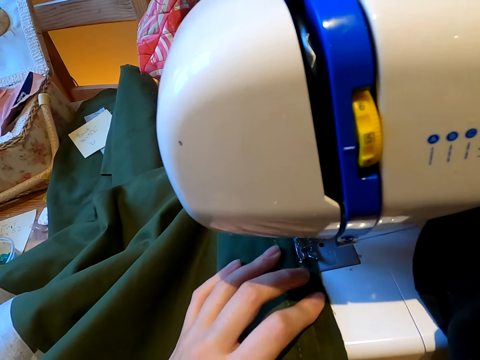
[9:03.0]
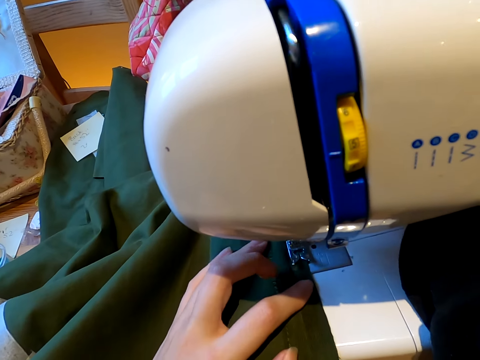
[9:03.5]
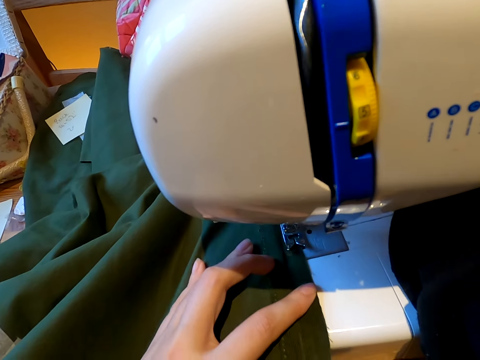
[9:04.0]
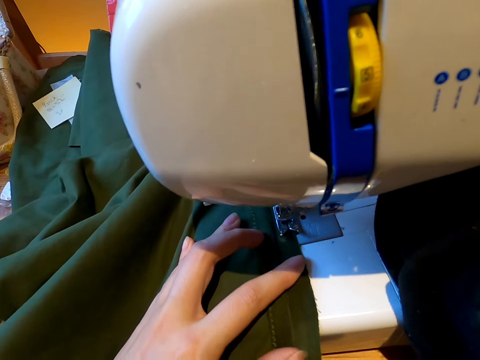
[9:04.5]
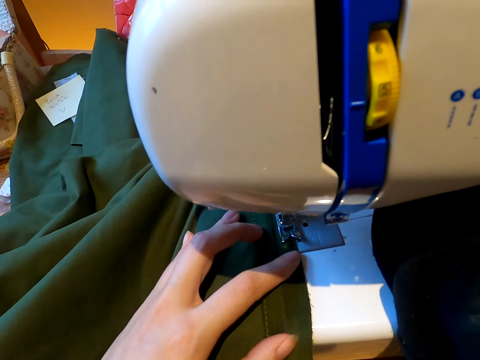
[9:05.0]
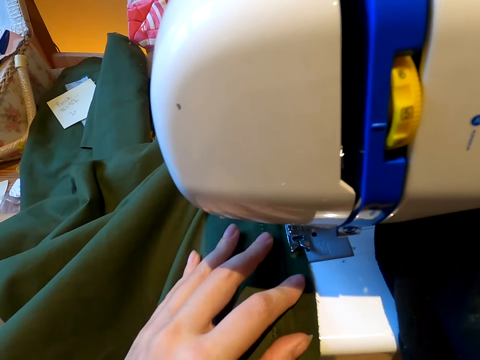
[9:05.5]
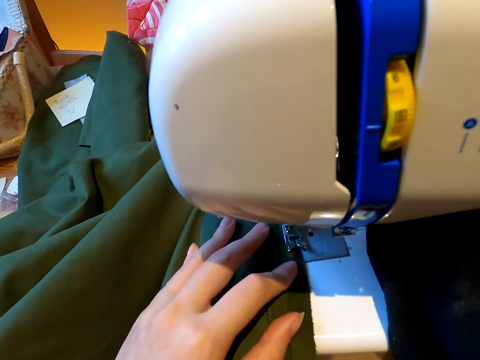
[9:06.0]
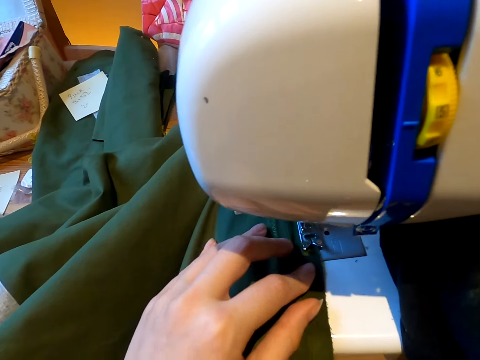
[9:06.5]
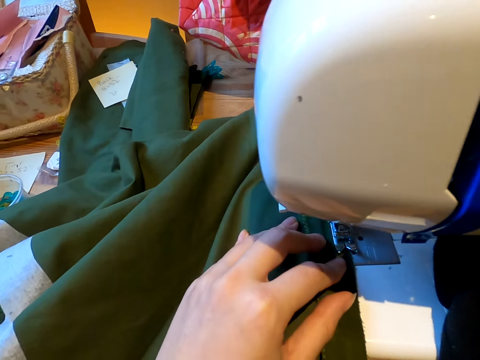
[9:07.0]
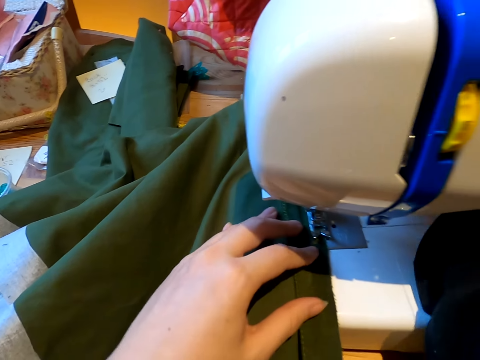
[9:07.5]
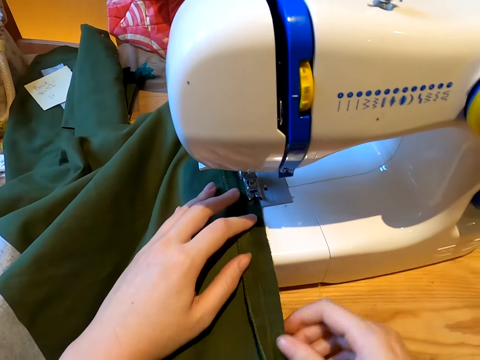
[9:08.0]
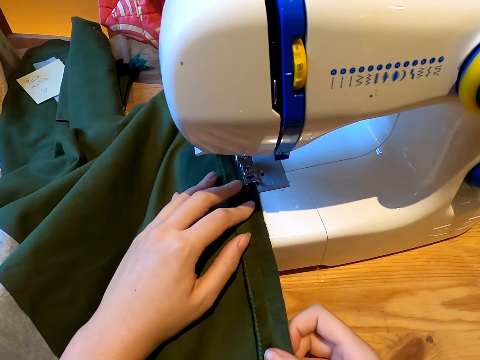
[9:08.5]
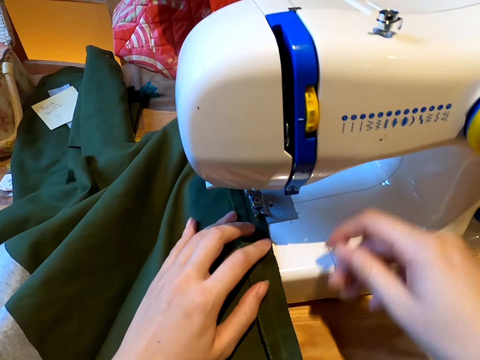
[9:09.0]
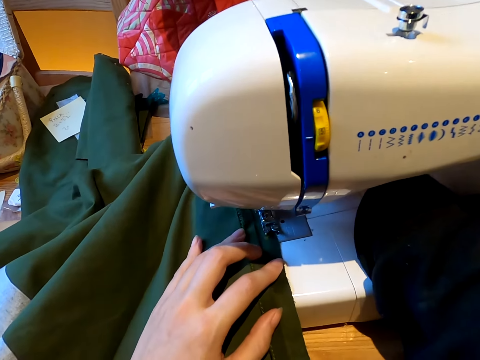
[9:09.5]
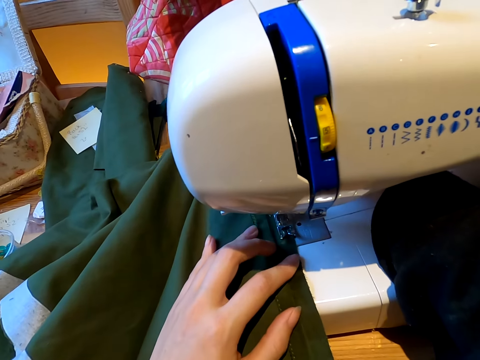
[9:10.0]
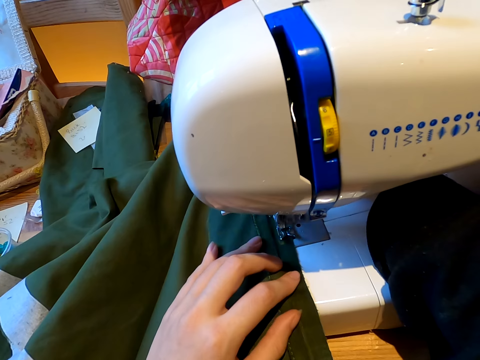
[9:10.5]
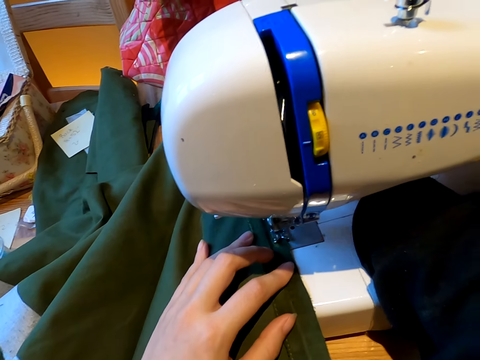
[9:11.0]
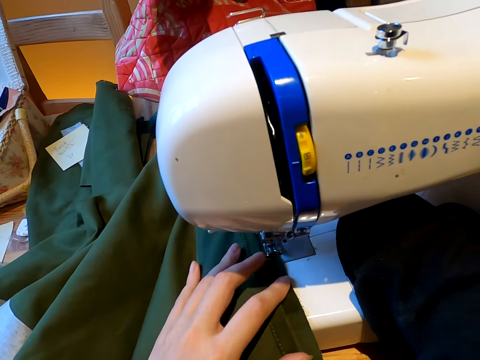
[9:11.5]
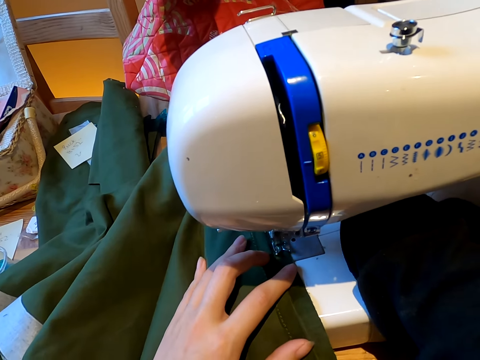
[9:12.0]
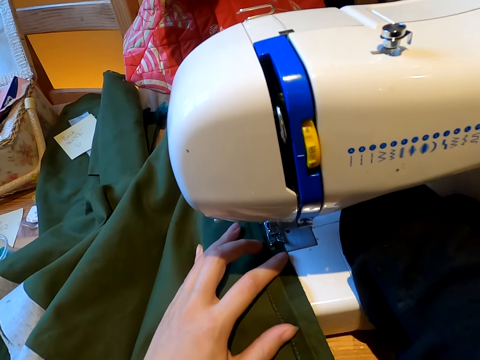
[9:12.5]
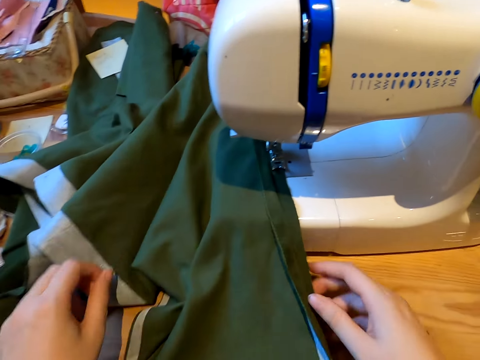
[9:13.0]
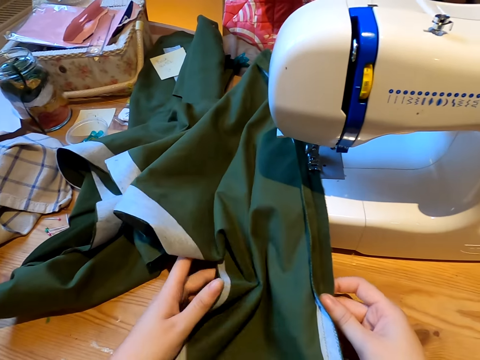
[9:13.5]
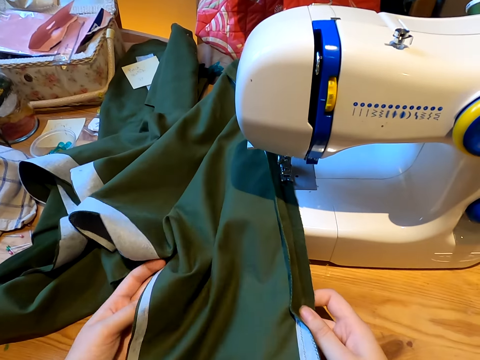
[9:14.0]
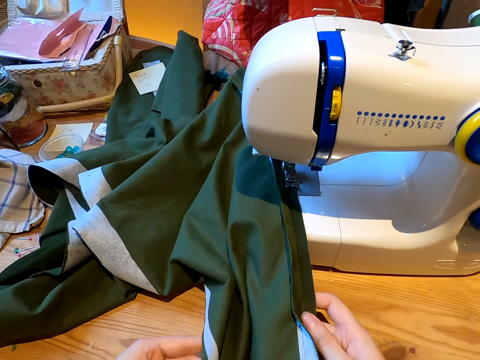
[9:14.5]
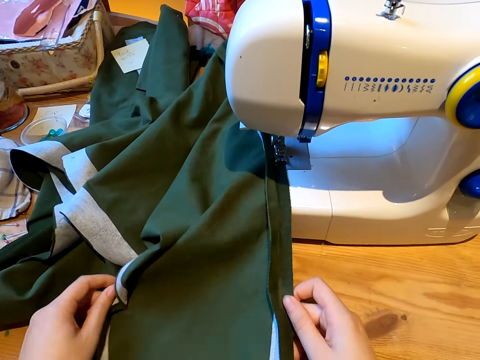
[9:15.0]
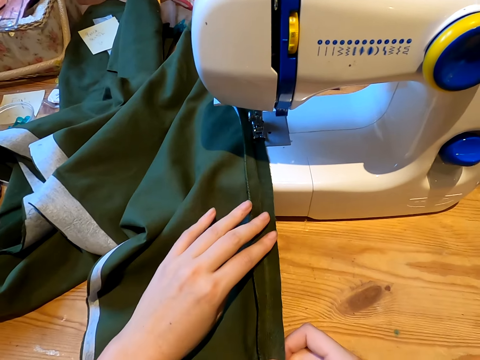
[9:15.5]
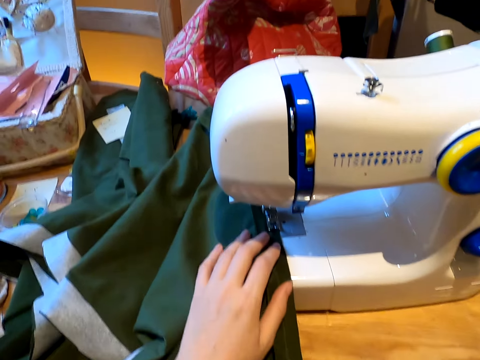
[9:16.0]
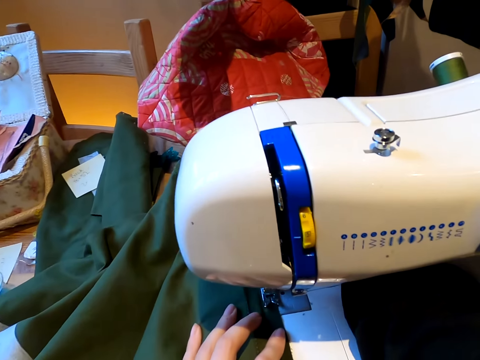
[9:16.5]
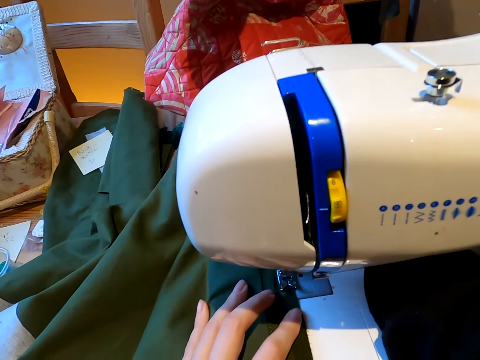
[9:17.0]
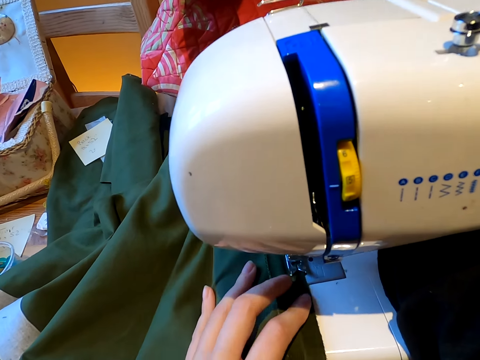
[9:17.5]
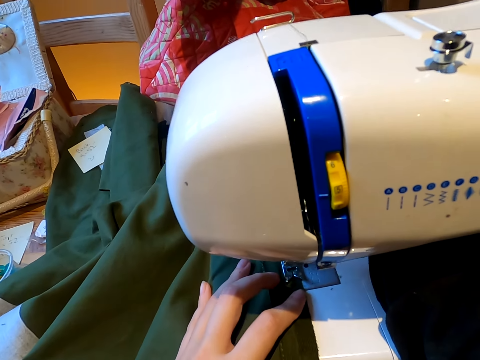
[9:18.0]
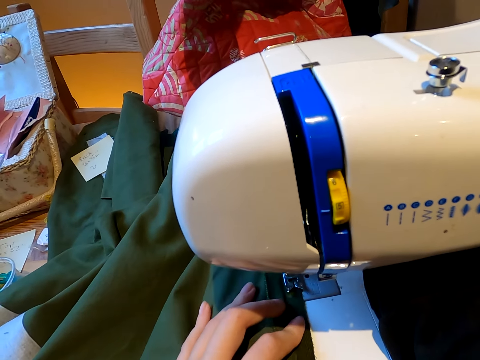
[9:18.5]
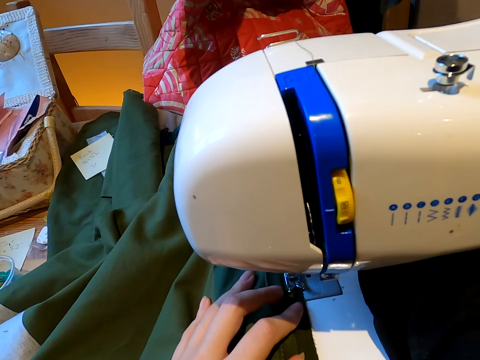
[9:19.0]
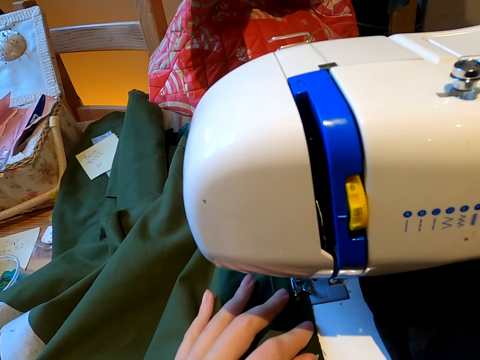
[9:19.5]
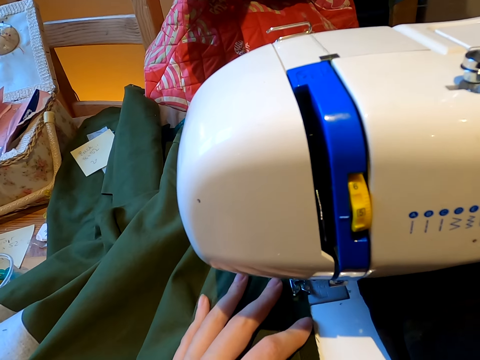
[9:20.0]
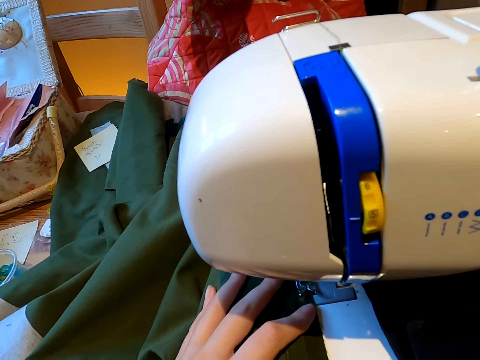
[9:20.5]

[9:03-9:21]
The camera wearer sews the cloth with the sewing machine. They hold the piece of cloth. They straighten the cloth. They sew the cloth with the sewing machine. They straighten the cloth. They sew the cloth.

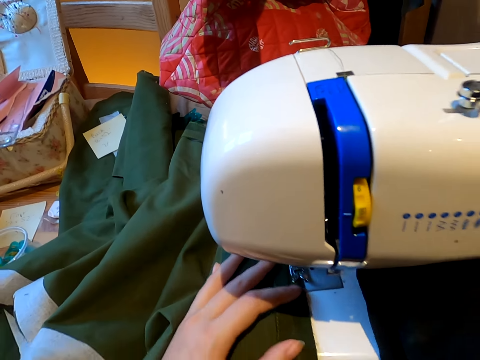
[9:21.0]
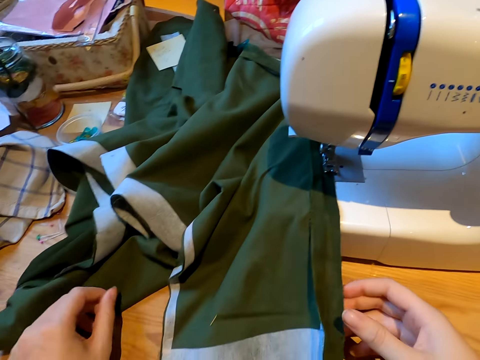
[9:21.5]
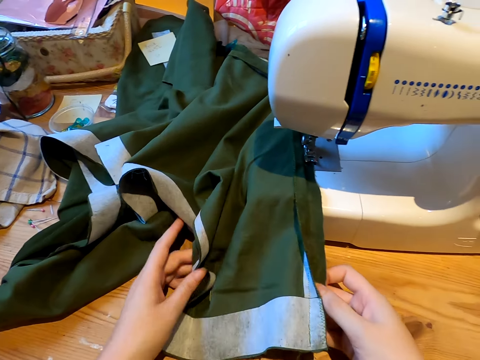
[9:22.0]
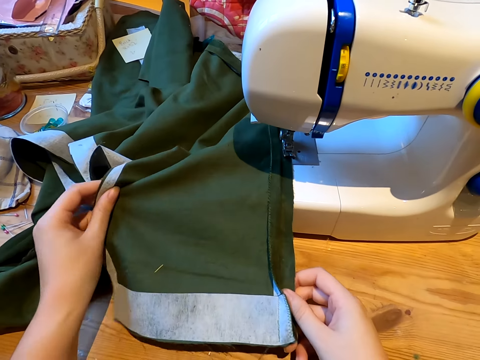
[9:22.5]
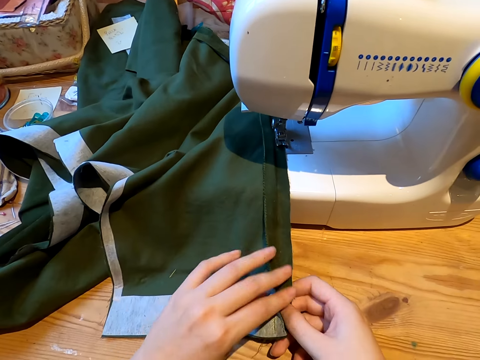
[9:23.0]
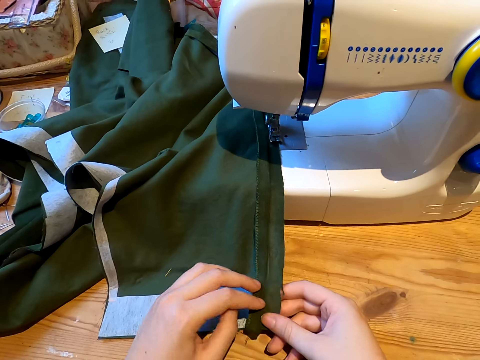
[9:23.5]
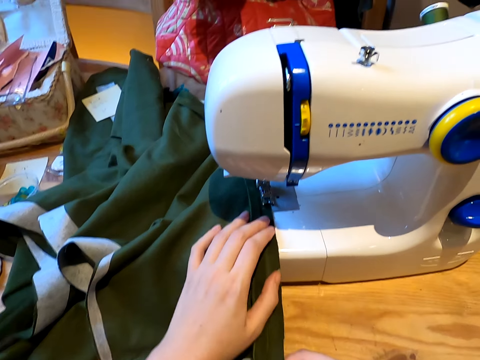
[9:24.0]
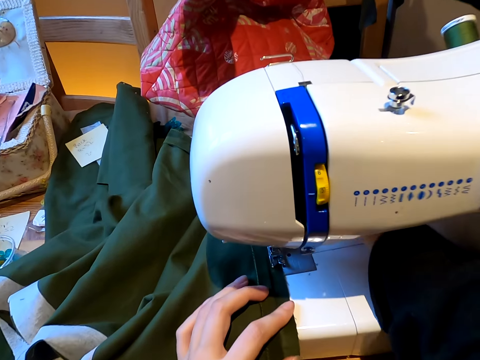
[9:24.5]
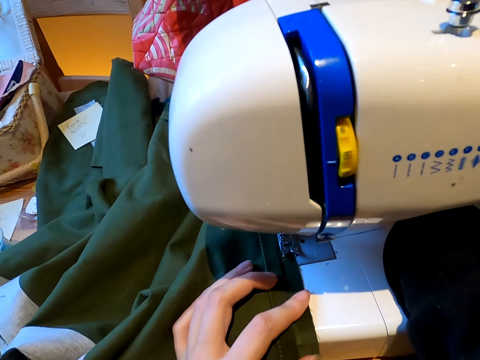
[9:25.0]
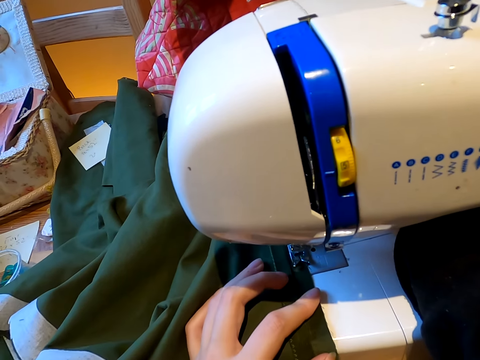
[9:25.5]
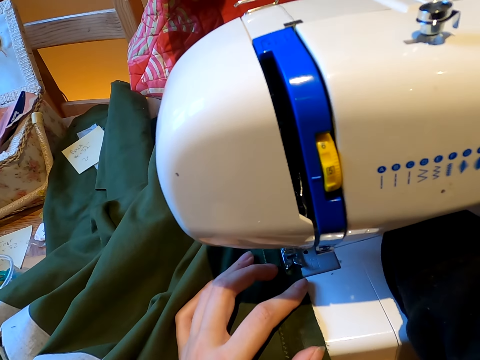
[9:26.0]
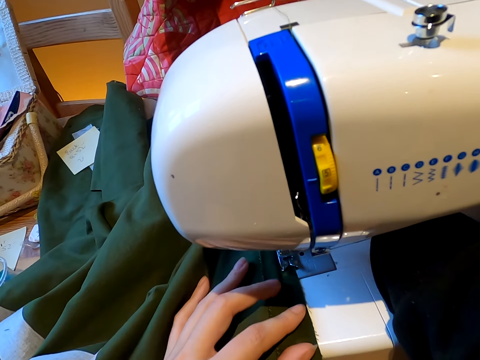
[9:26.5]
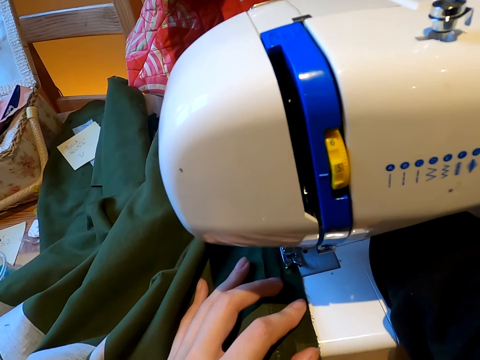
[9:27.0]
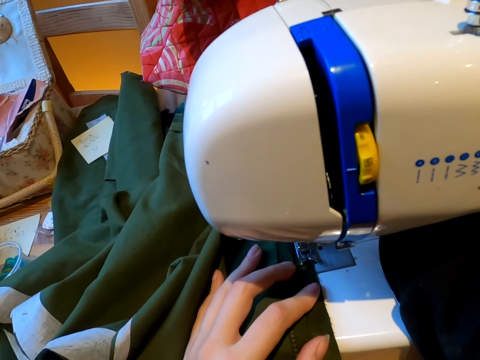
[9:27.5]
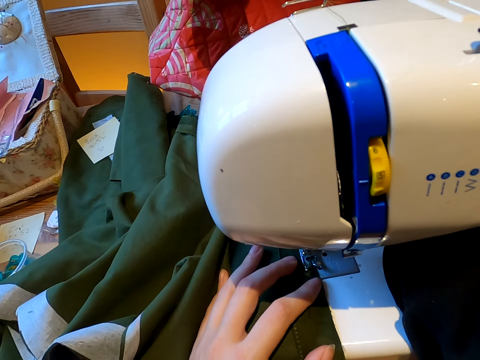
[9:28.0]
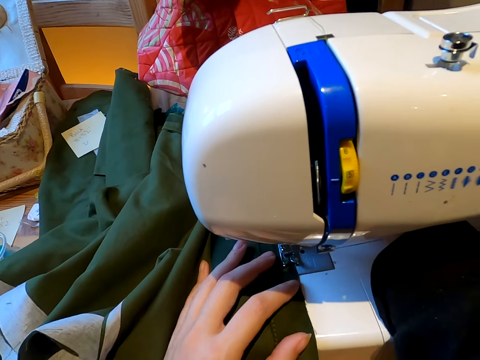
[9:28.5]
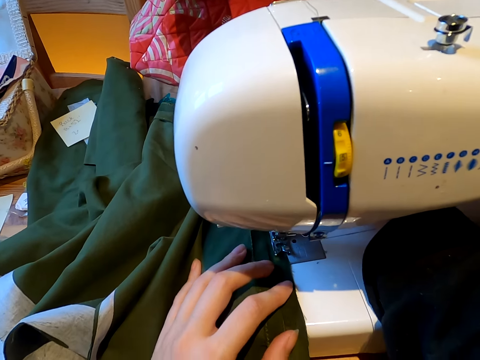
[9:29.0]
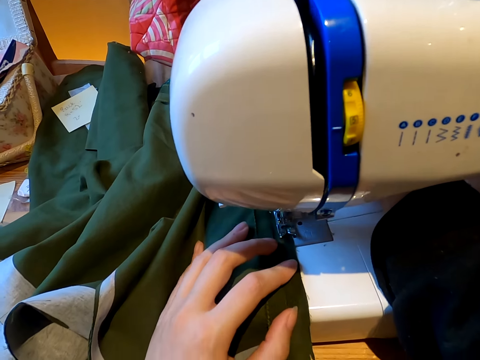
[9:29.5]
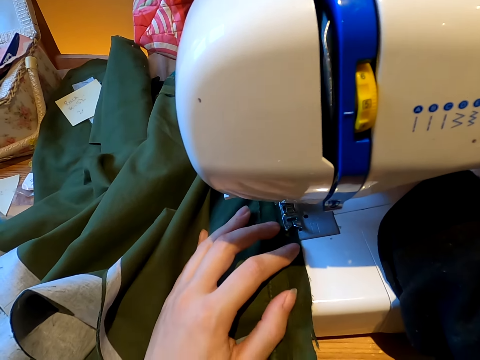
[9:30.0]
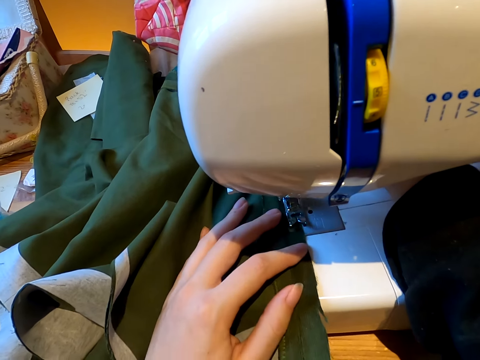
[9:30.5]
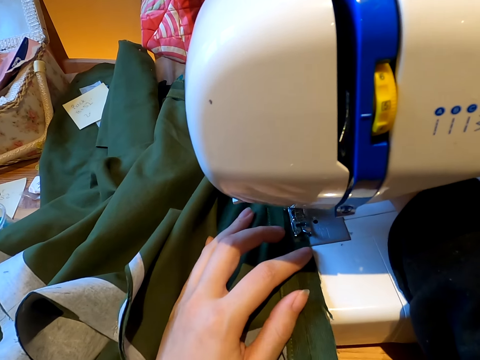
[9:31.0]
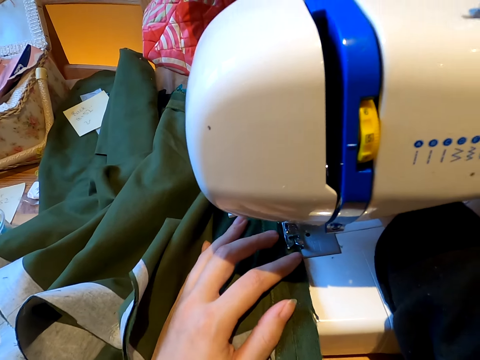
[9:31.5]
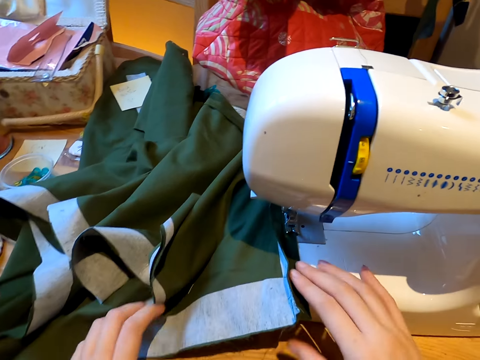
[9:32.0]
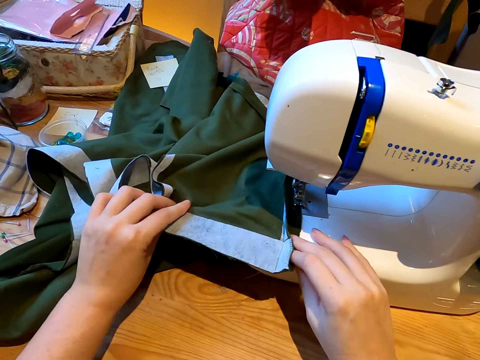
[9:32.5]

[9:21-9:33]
The camera wearer straightens the cloth. They sew the cloth.
